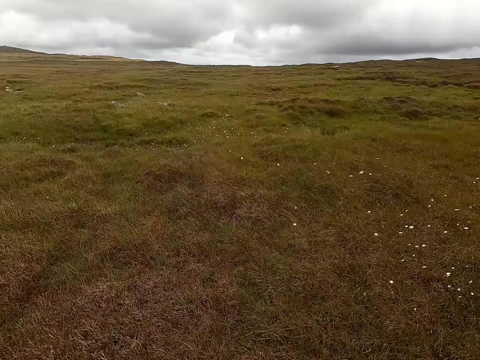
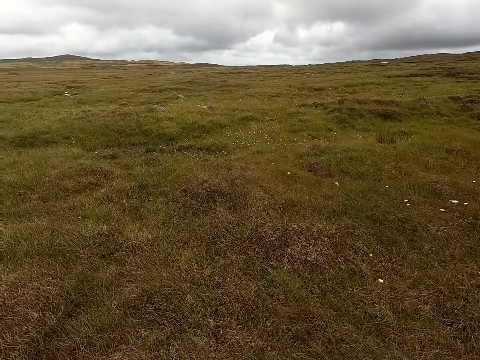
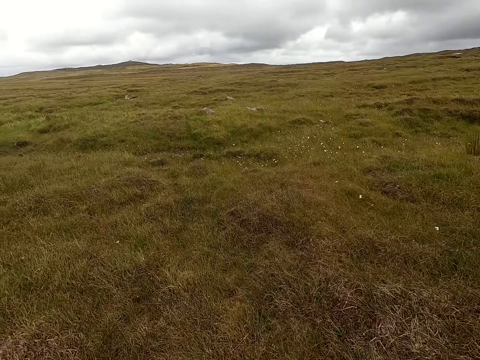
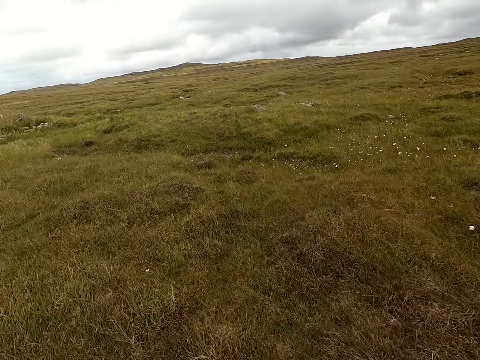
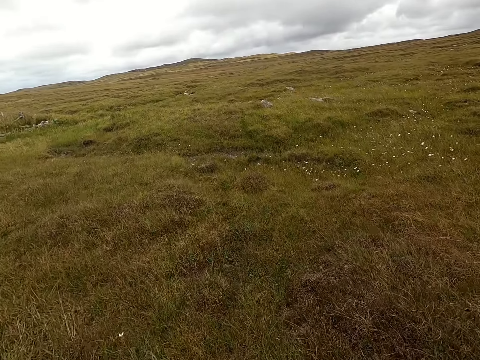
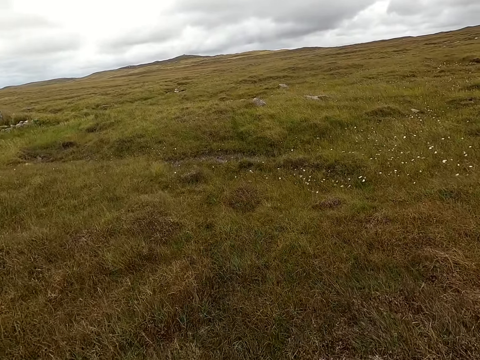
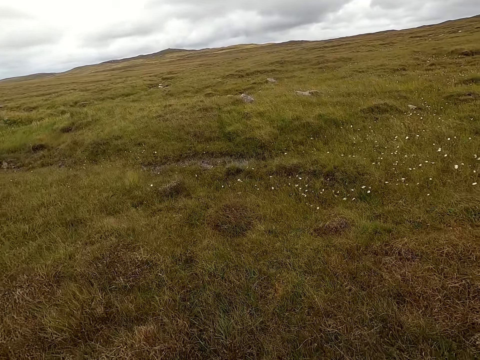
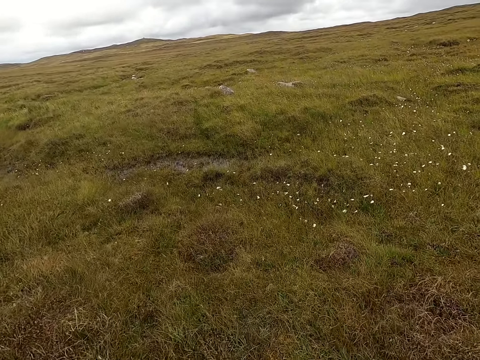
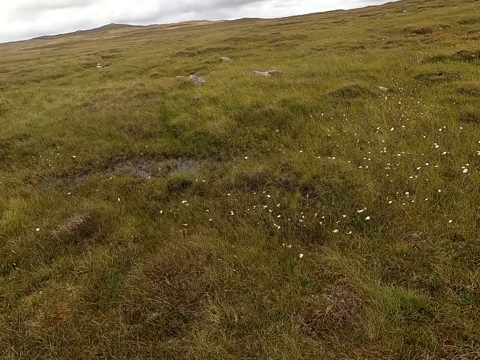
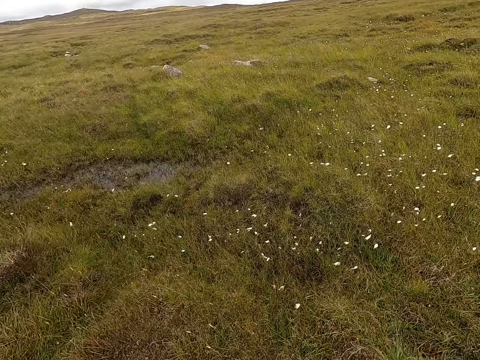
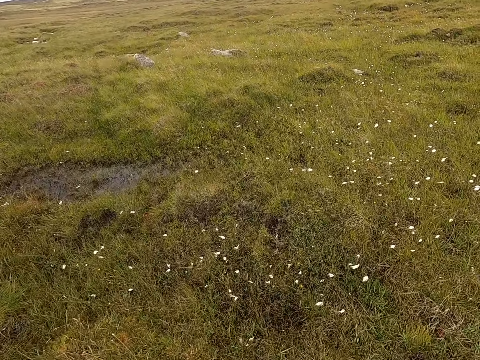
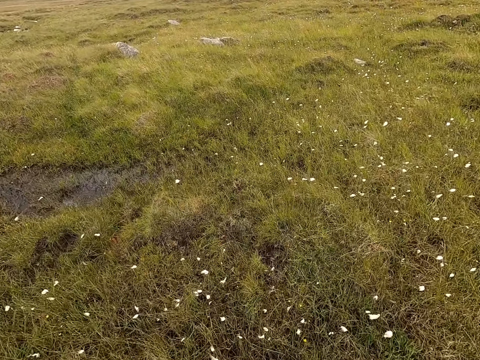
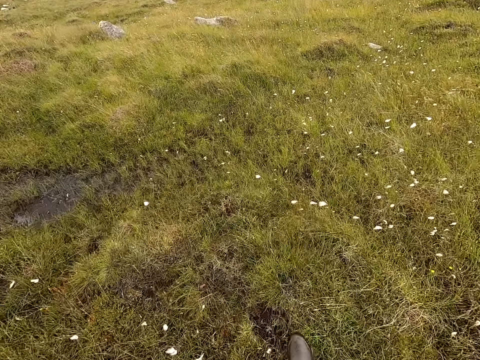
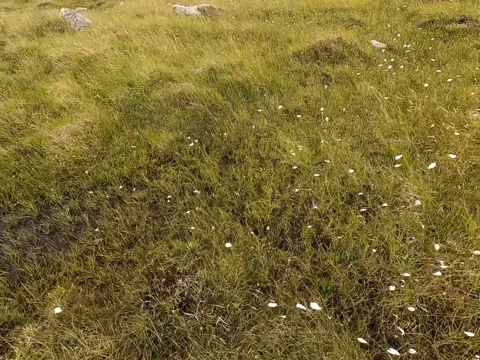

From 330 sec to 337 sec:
The camera wearer walks across the field.

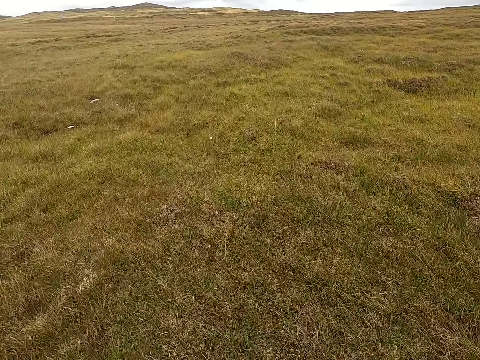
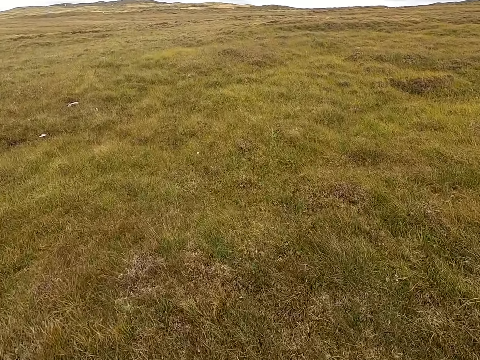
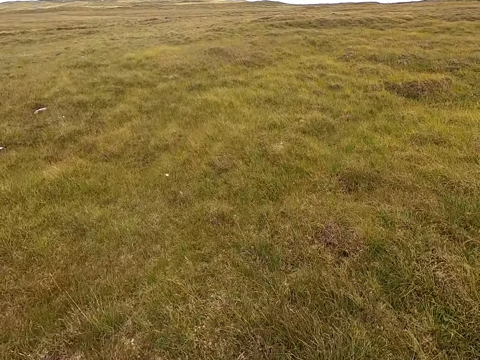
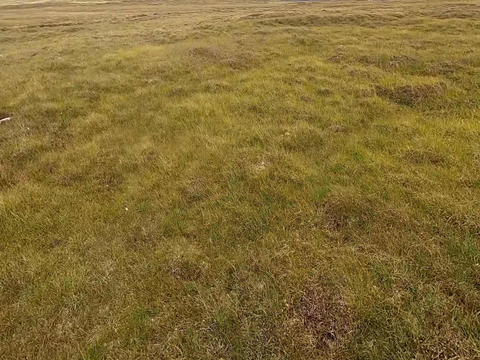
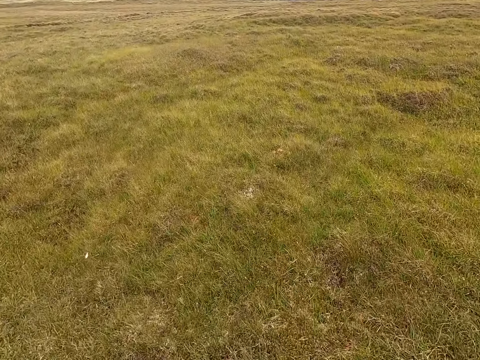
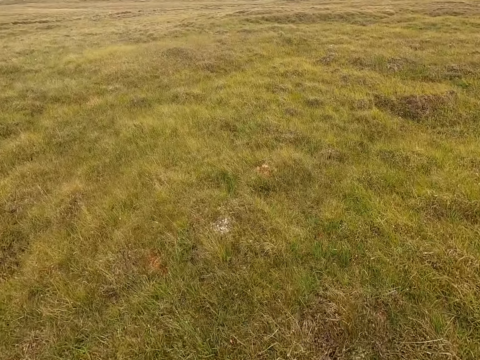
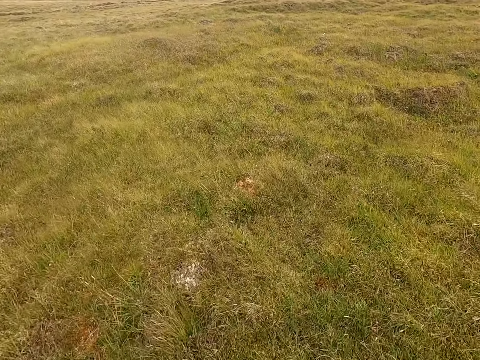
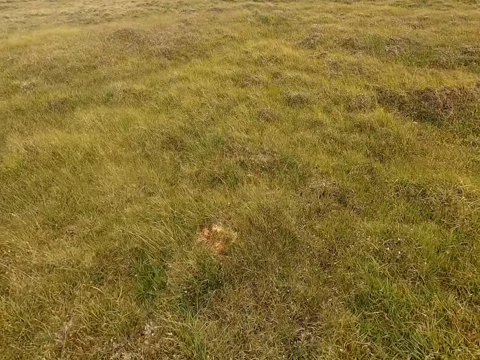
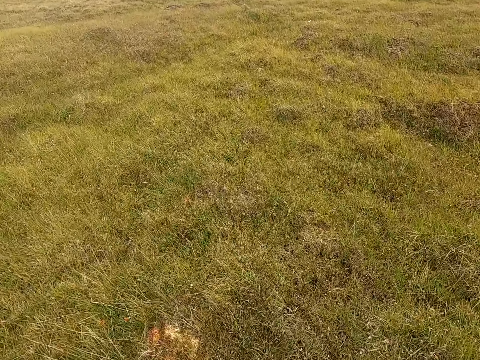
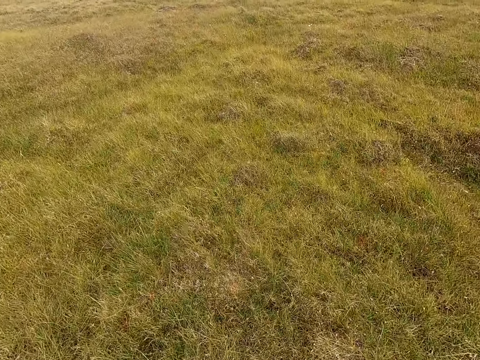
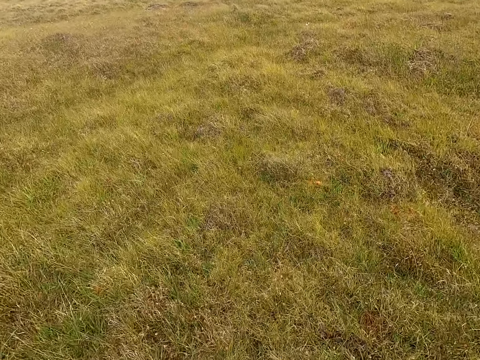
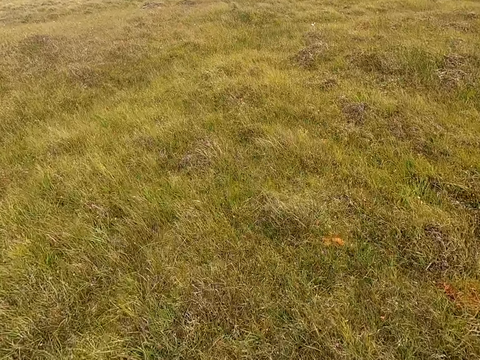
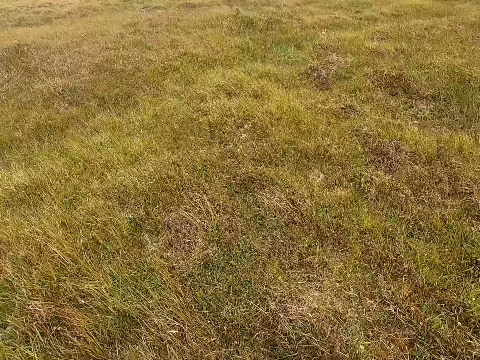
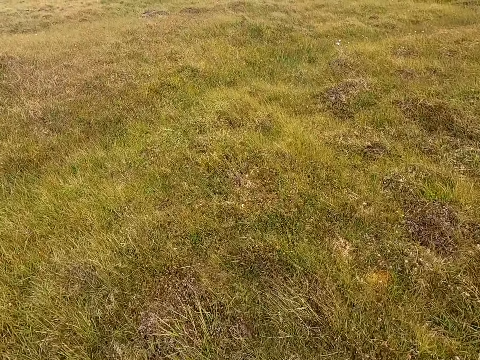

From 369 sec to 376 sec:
The camera wearer walks across the field.

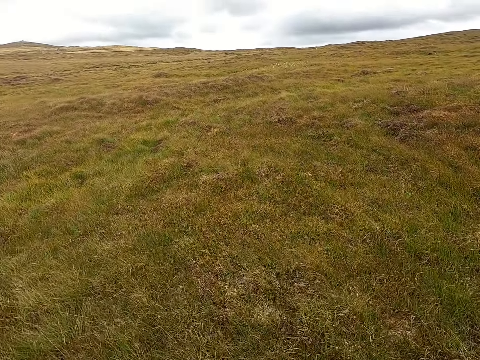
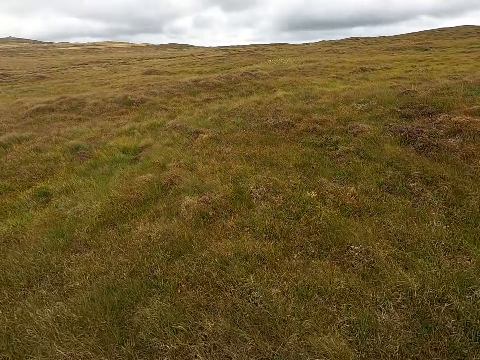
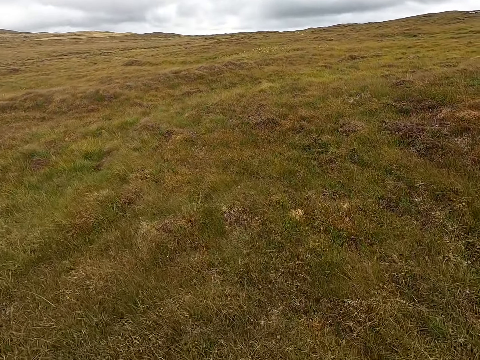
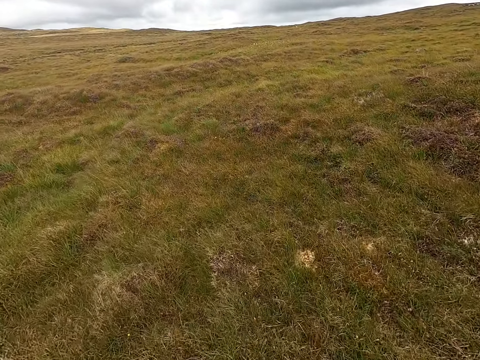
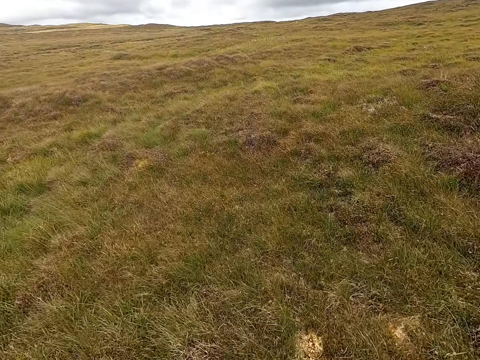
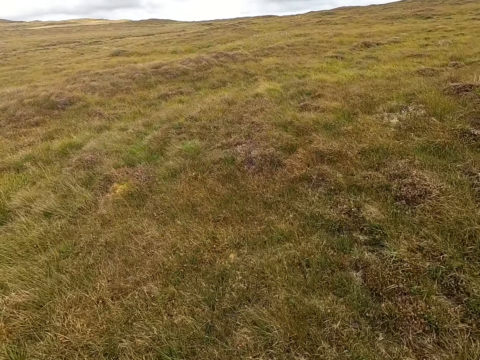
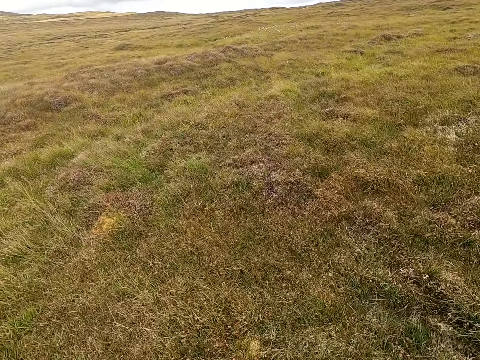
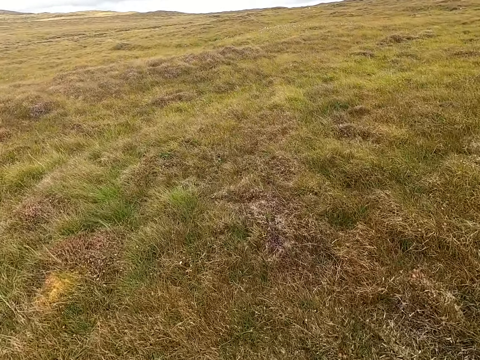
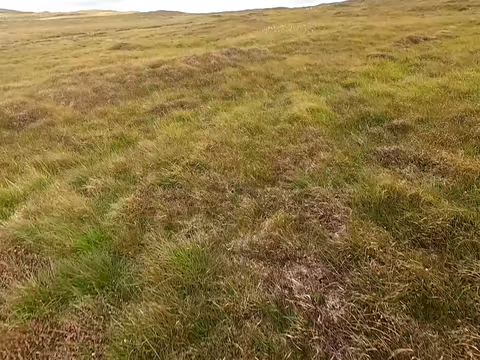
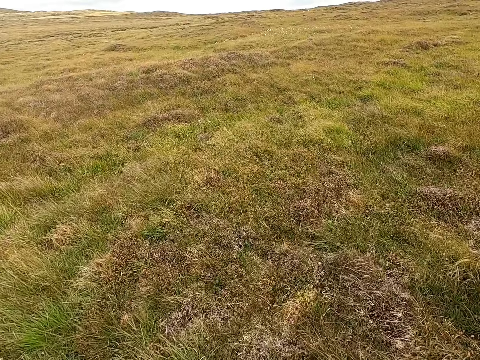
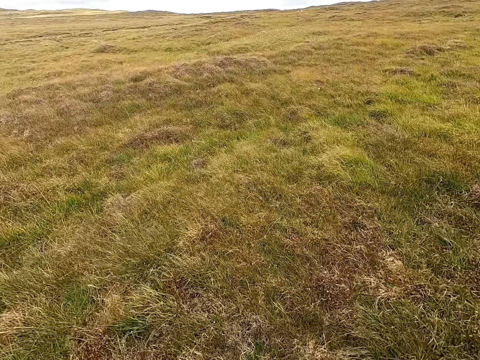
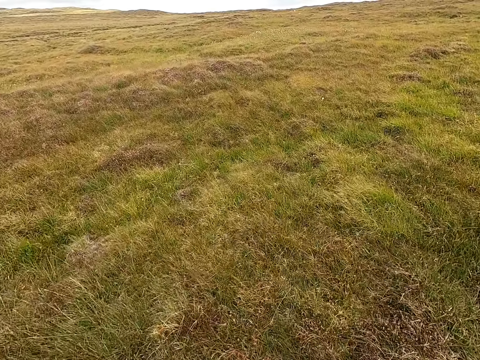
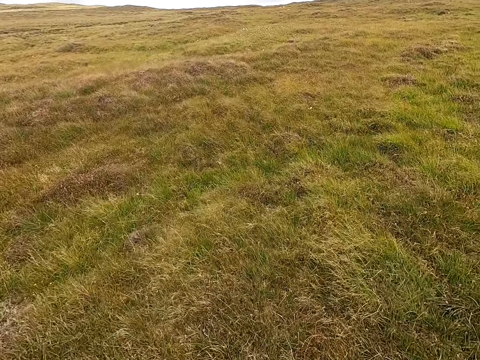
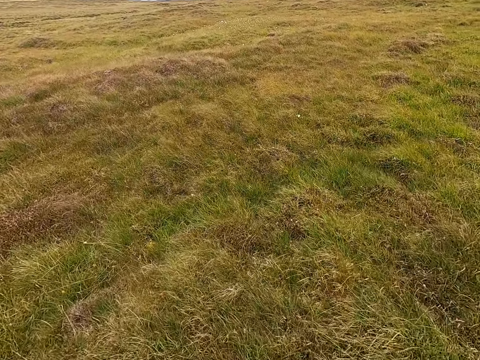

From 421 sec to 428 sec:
The camera wearer walks across the field.

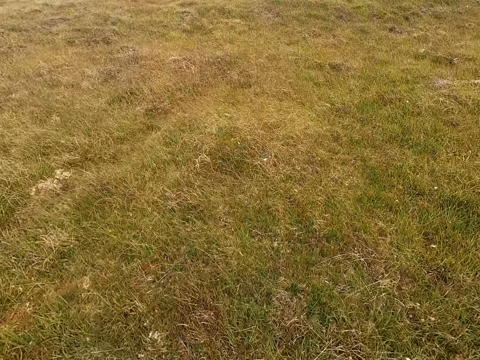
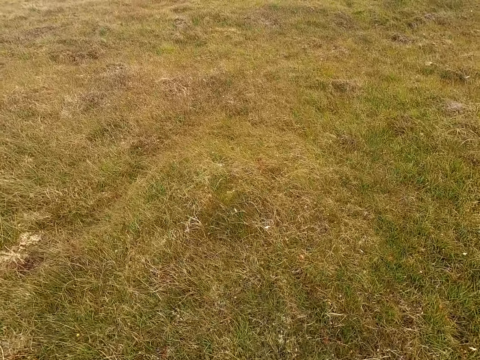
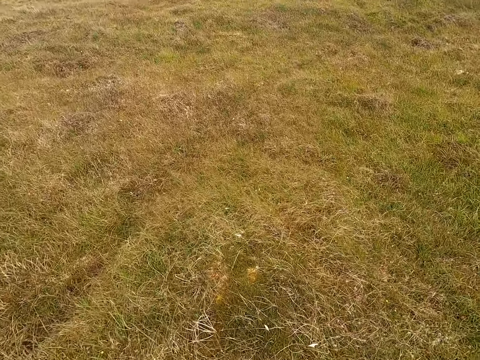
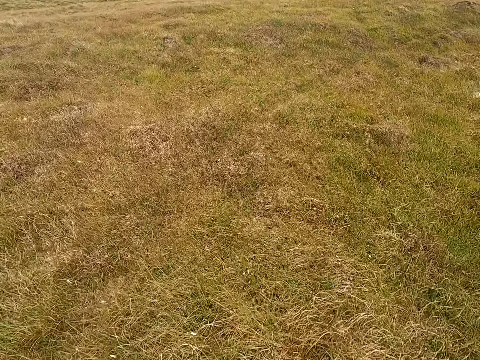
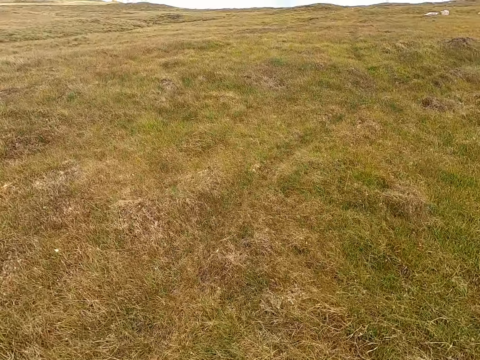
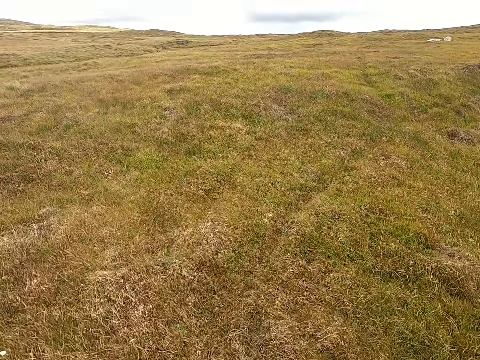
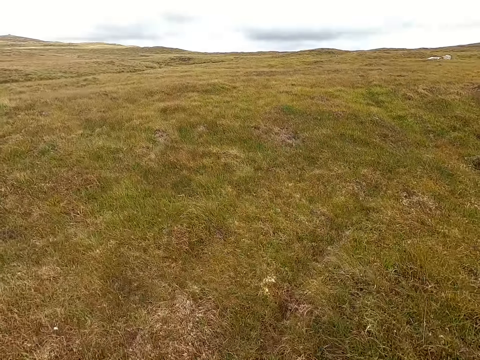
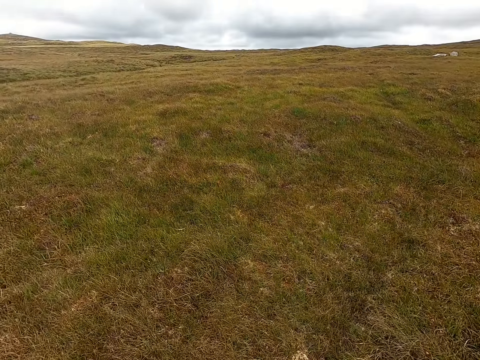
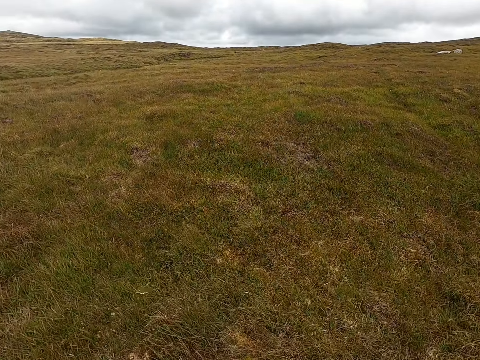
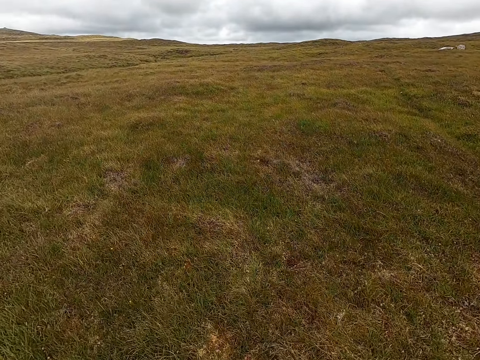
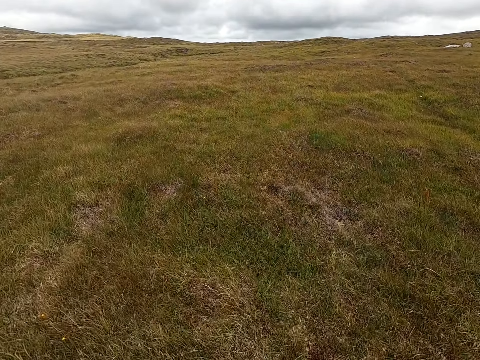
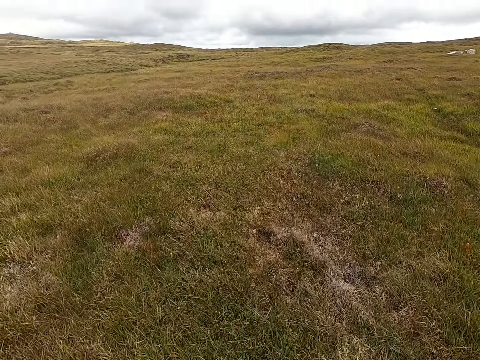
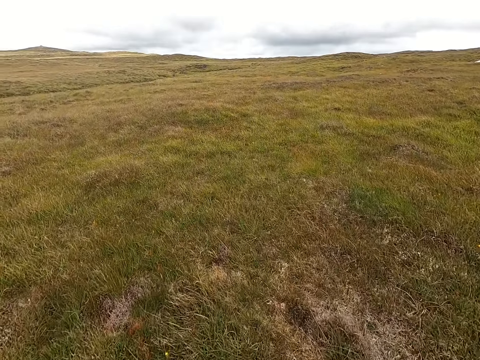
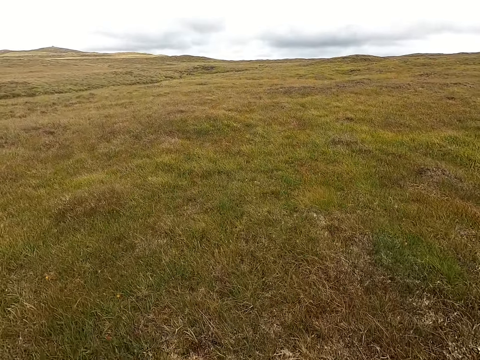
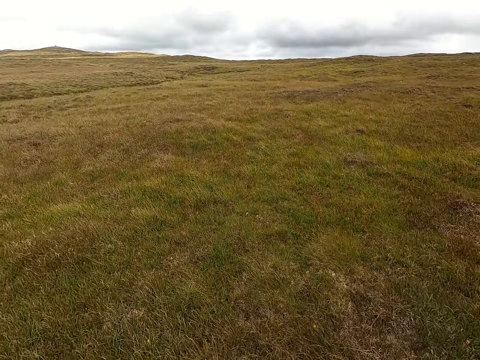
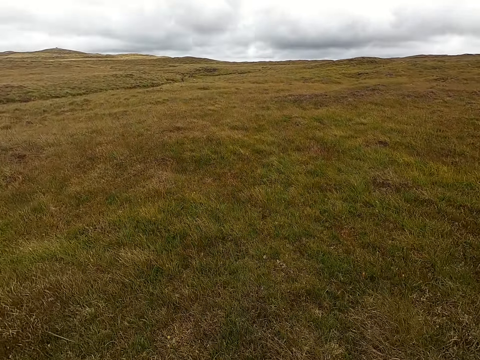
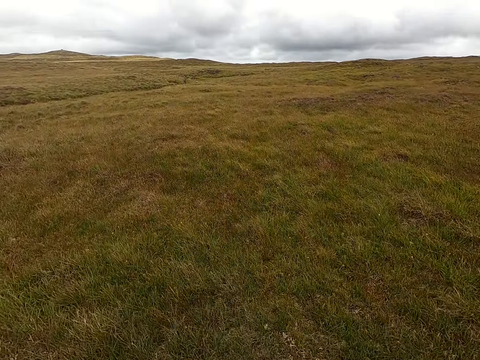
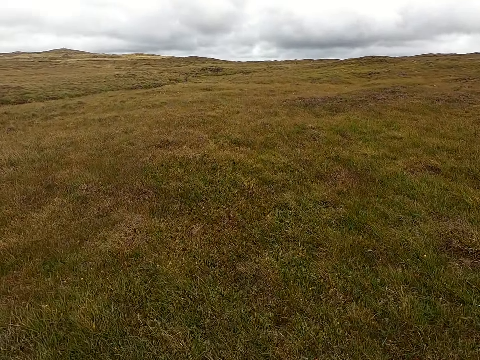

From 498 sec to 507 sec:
The camera wearer walks across the field.
